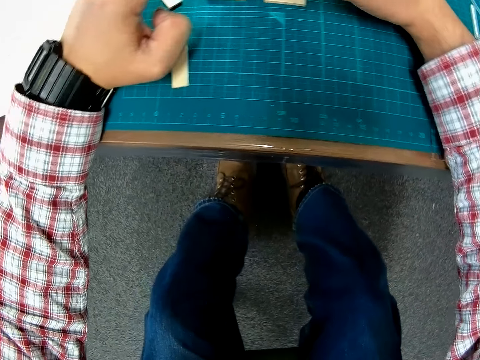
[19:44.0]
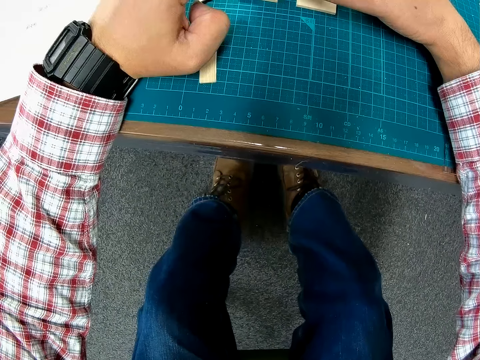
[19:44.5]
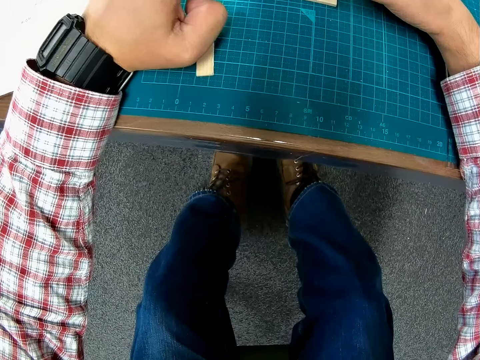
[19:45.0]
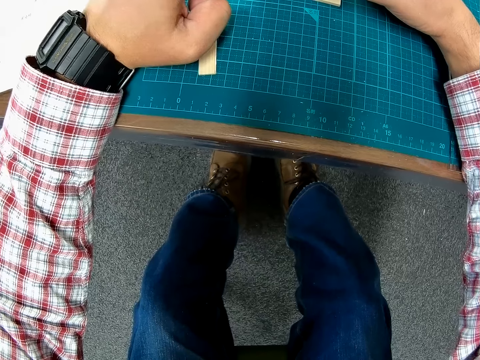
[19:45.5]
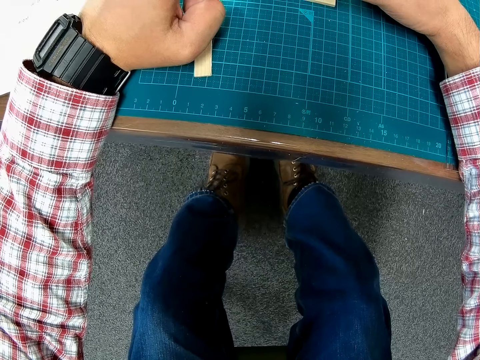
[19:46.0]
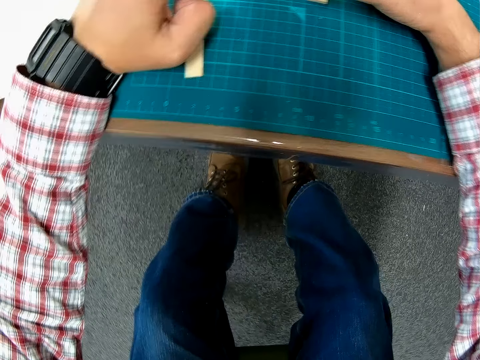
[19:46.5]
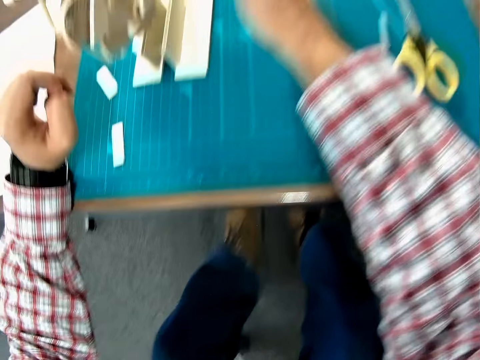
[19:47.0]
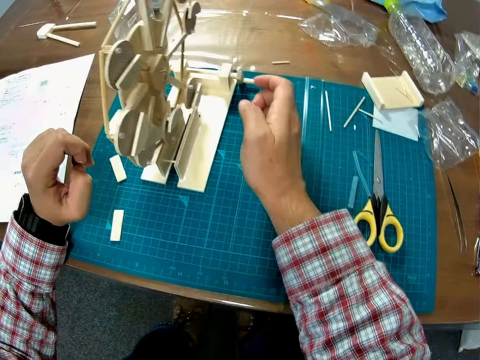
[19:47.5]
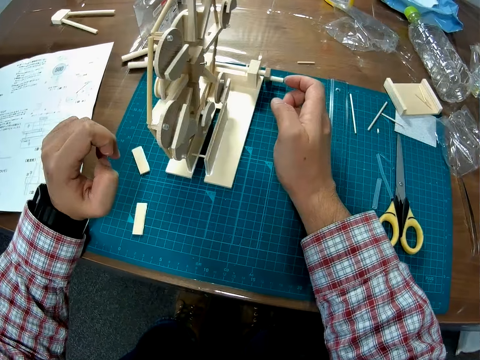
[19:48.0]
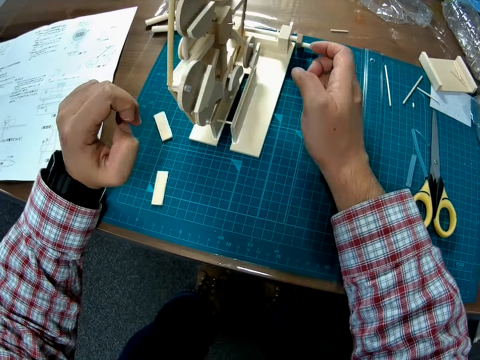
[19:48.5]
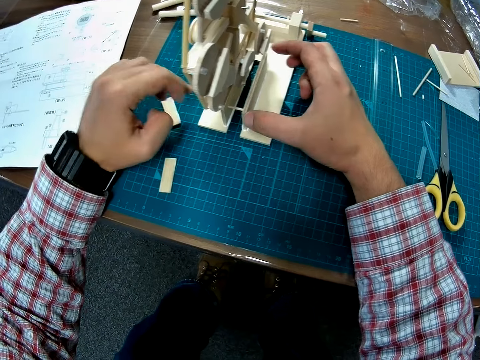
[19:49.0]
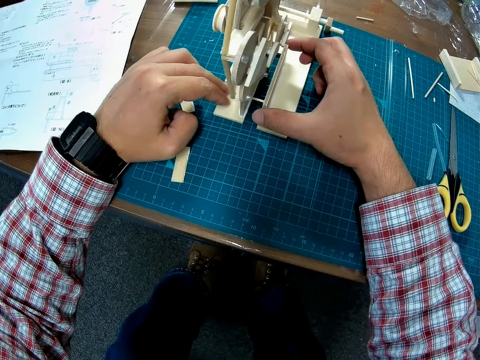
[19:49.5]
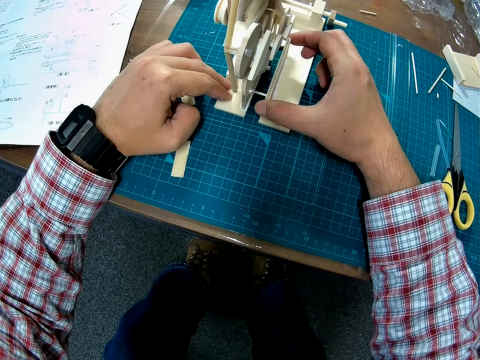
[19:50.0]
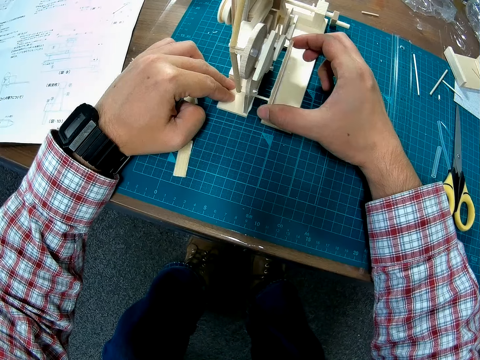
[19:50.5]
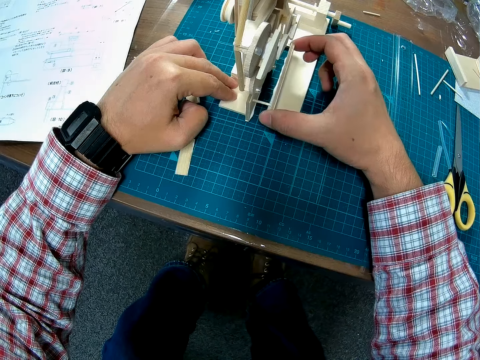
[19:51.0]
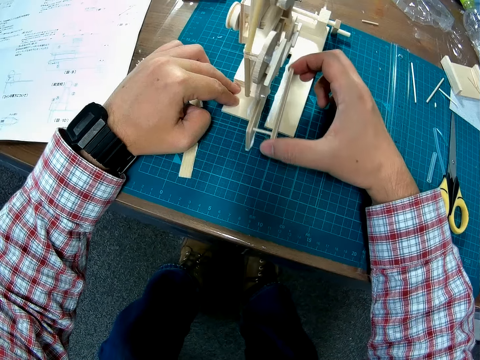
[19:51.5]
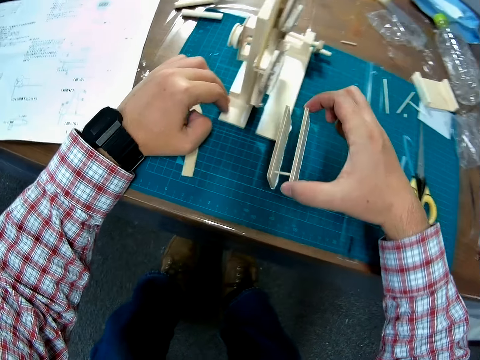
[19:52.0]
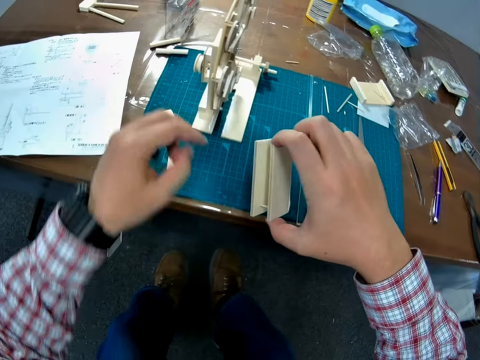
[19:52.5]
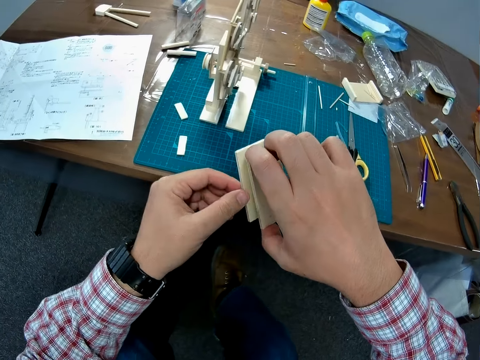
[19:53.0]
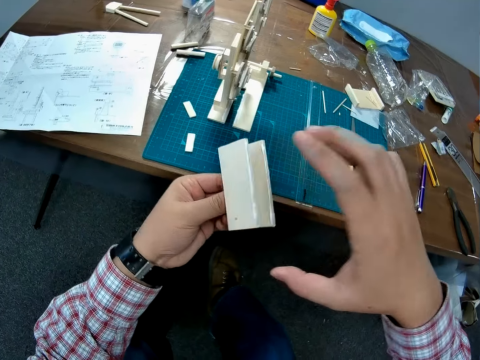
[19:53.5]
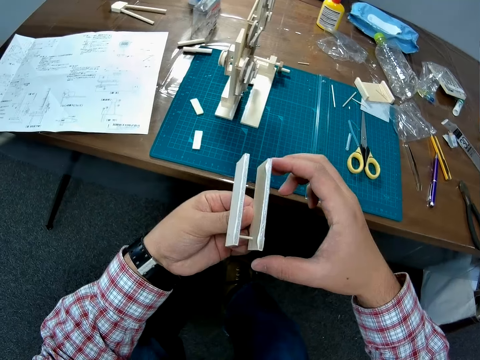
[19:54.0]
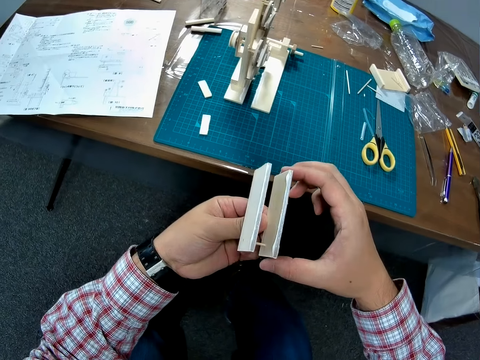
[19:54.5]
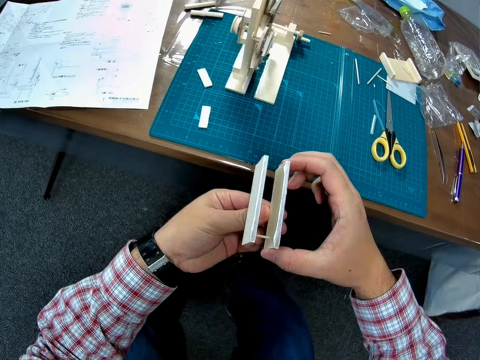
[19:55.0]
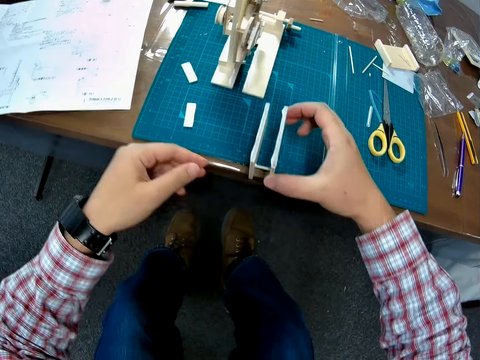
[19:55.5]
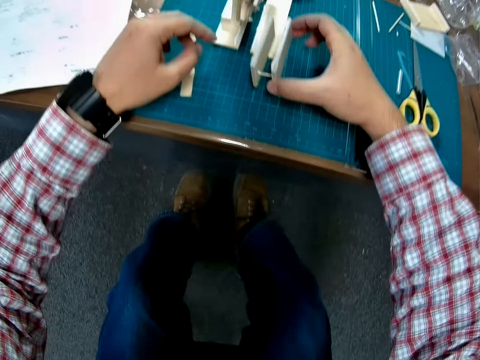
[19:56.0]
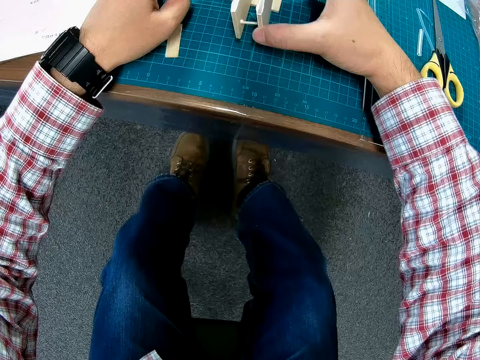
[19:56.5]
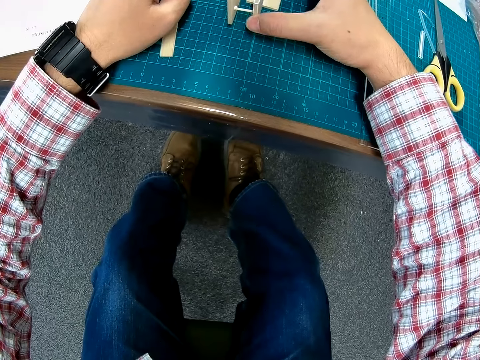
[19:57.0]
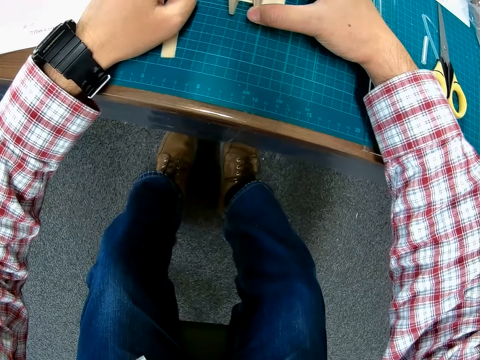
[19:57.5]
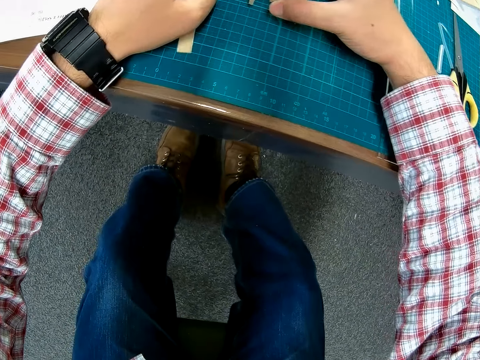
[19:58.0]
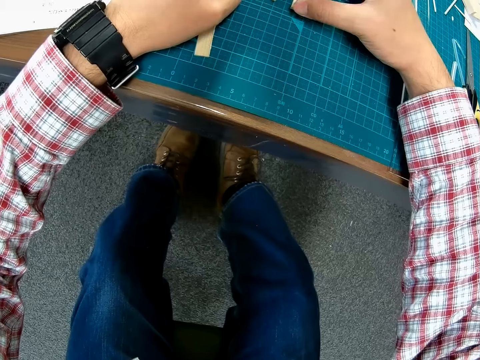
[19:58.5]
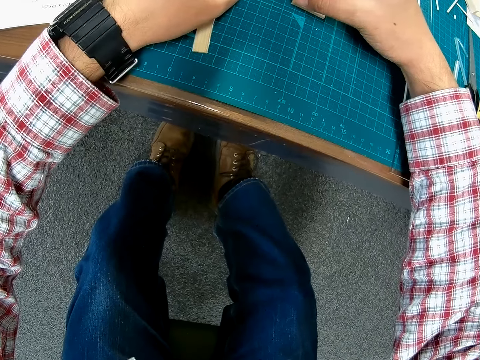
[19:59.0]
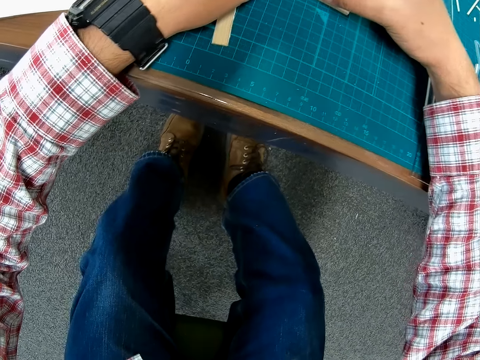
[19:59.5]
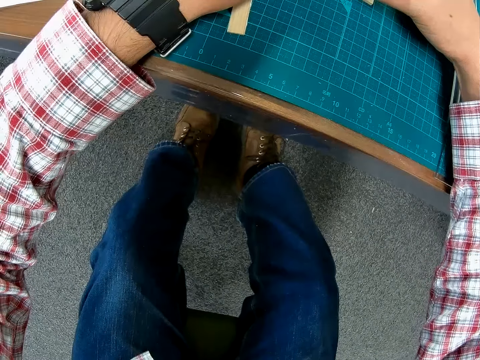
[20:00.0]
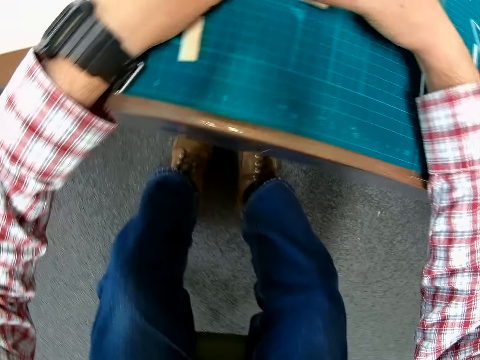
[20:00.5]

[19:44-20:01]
The camera wearer puts his left hand on the base of the wooden mechanical model. He removes the wooden piece of the wooden mechanical model from the base of the wooden mechanical model with his right hand. He passes the wooden piece of the wooden mechanical model to his left hand. He passes the wooden piece of the wooden mechanical model to his right hand. He puts the wooden piece of the wooden mechanical model on the base of the wooden mechanical model with his right hand.

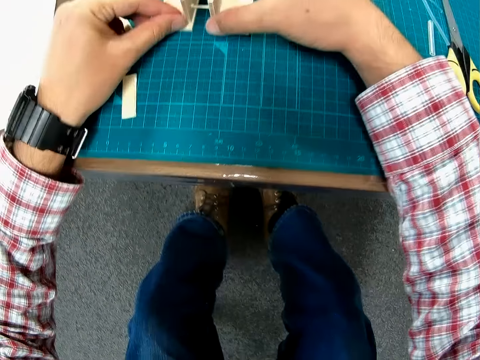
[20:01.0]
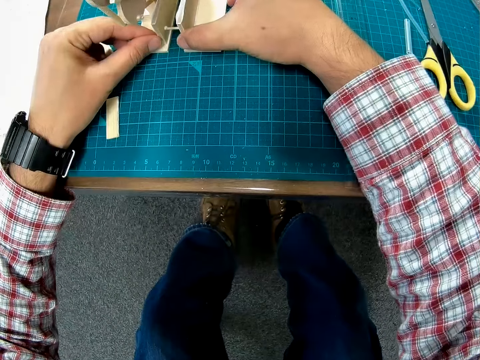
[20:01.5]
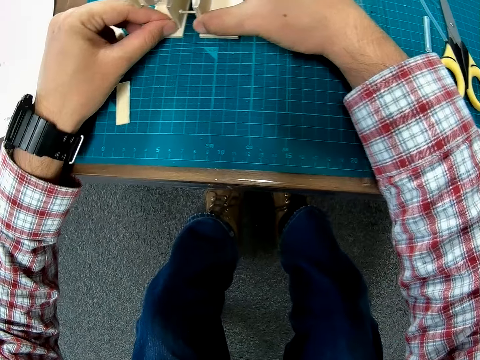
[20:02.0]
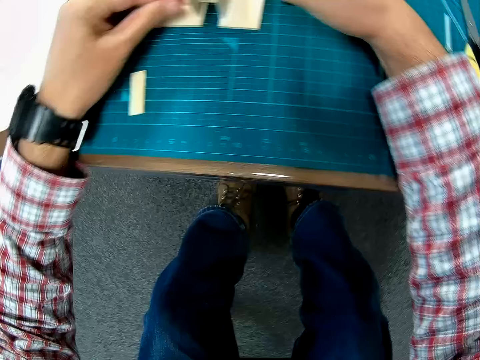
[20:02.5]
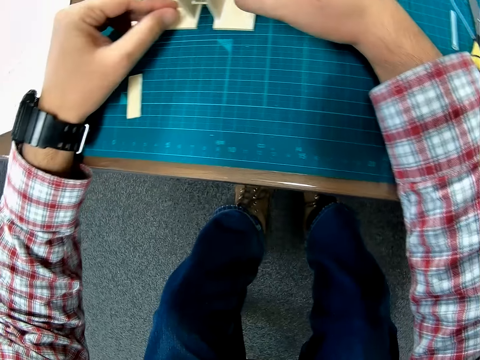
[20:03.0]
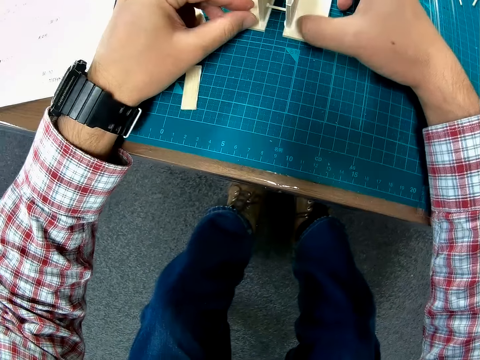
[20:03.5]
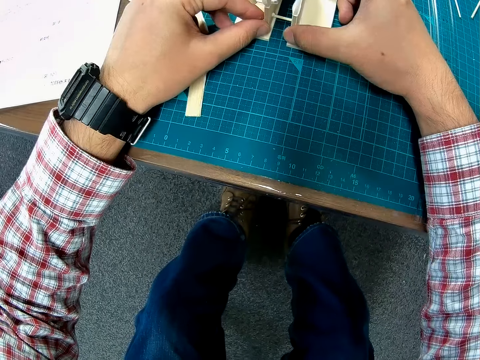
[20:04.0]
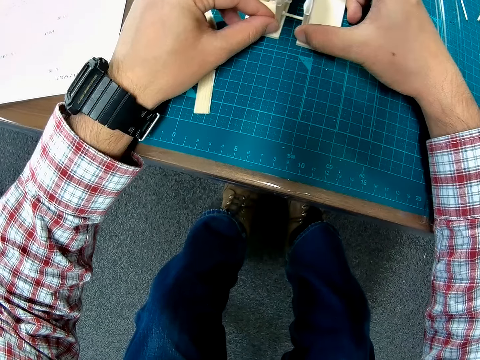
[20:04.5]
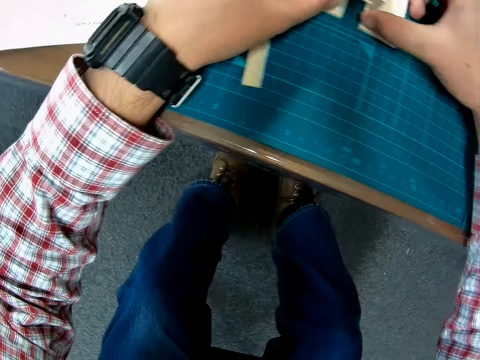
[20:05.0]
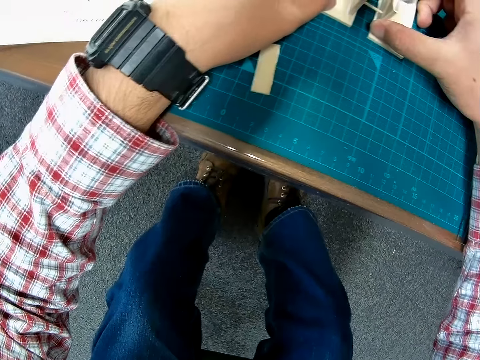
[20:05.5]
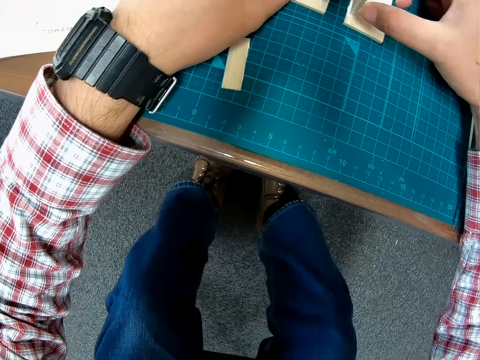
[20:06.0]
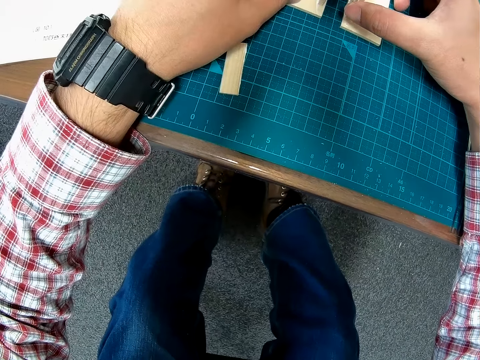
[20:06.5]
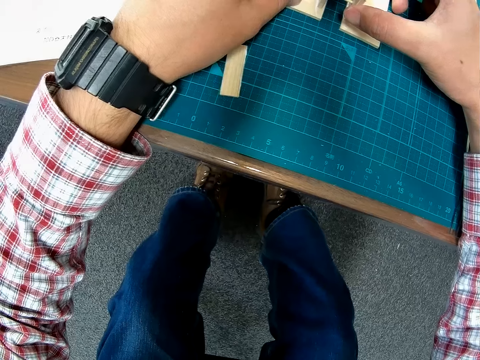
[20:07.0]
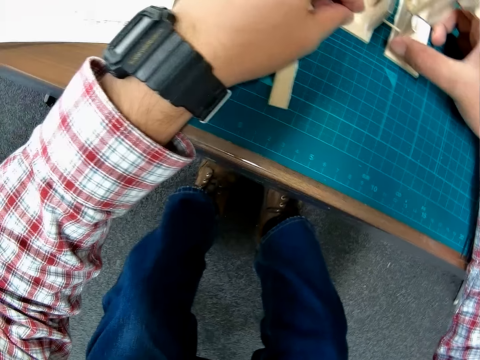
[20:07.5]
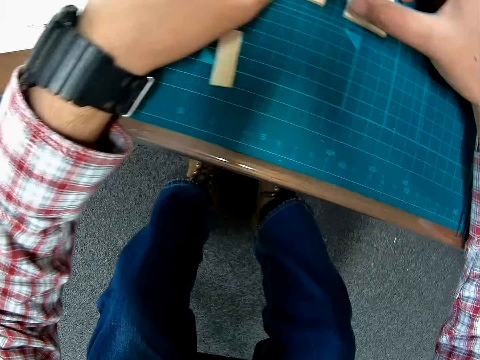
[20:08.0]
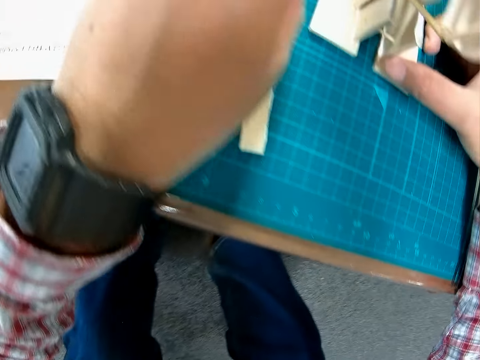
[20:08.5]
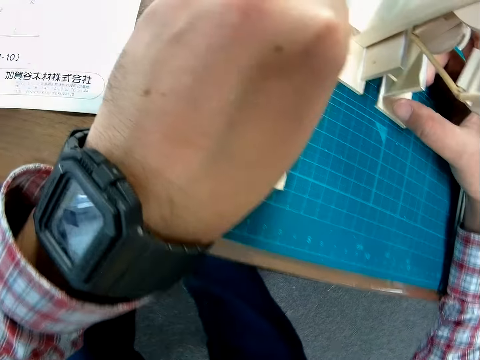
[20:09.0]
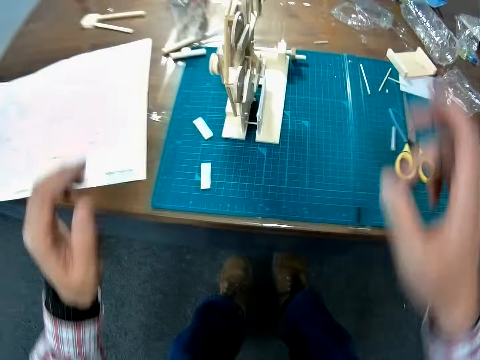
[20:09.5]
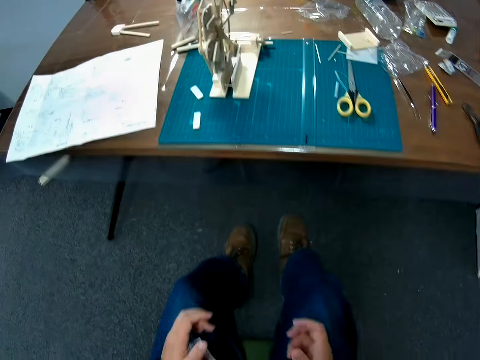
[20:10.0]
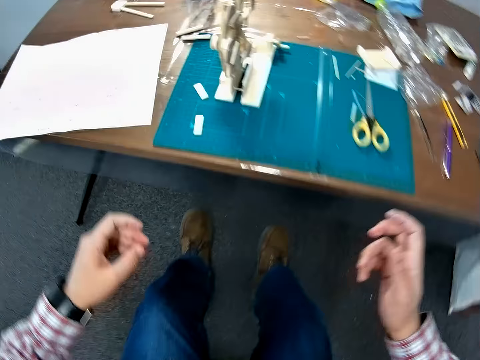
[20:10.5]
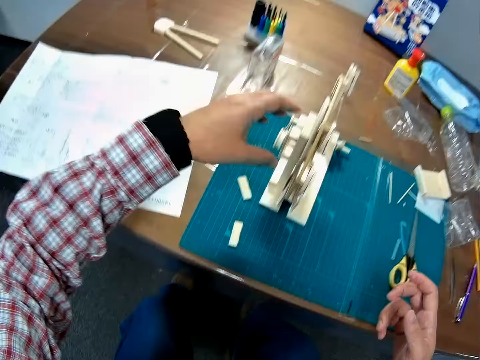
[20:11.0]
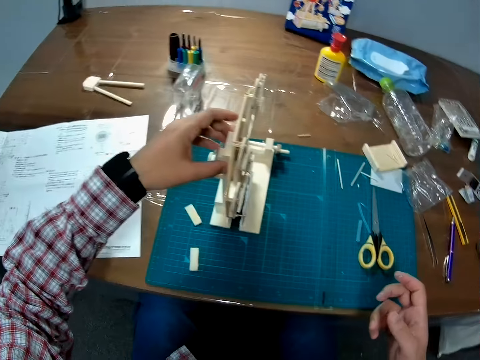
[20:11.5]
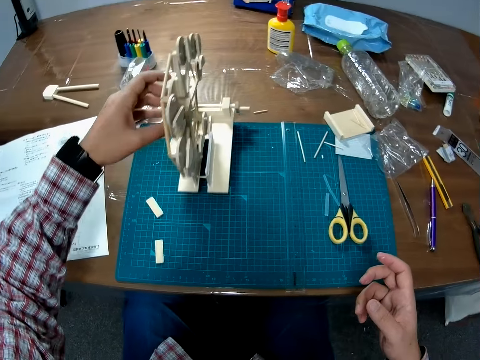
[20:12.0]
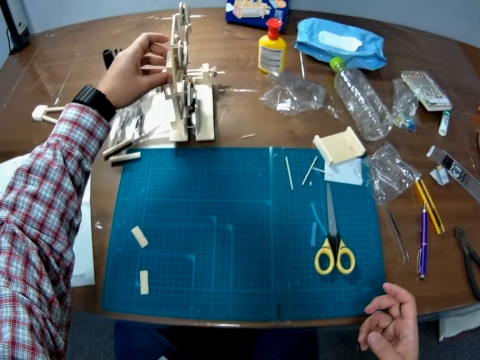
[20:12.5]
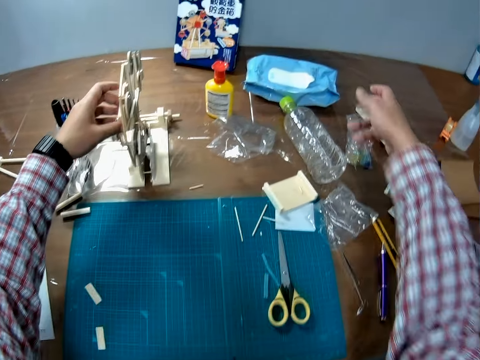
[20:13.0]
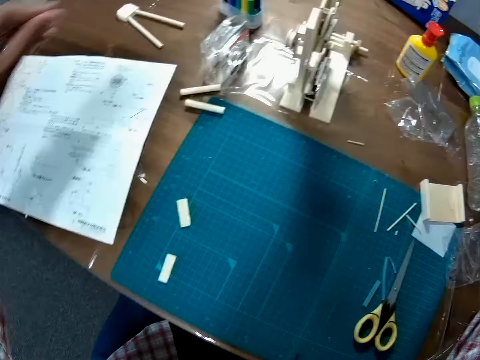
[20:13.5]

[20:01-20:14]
The camera wearer adjusts the wooden piece of the wooden mechanical model with his hands. He moves the hands. He moves the wooden mechanical model backward on the table. He picks the wipes.
